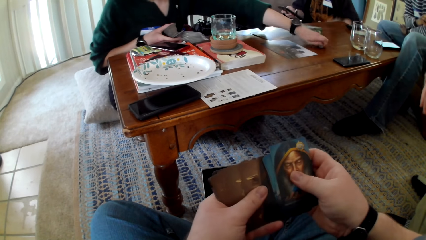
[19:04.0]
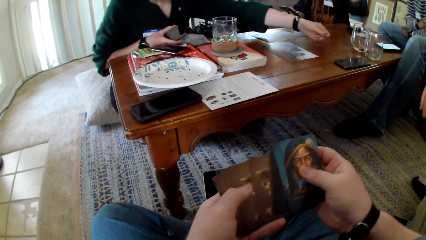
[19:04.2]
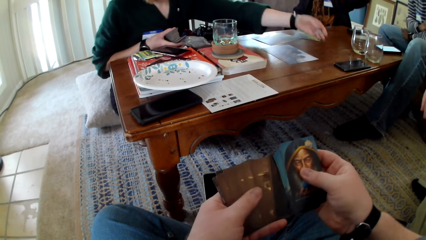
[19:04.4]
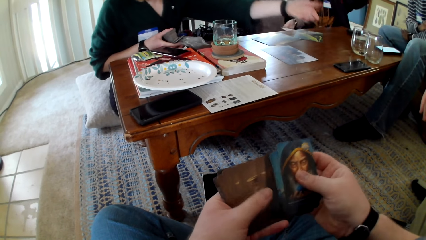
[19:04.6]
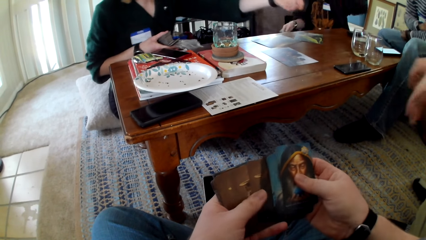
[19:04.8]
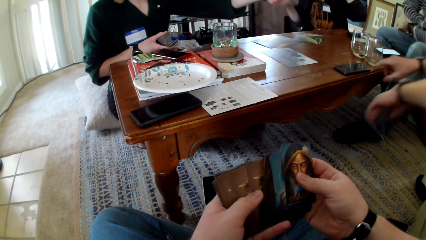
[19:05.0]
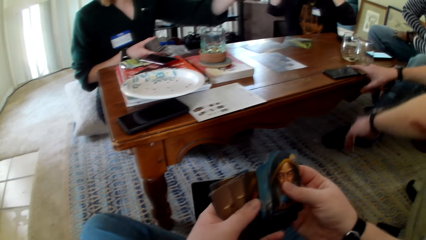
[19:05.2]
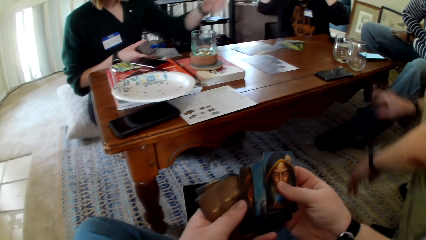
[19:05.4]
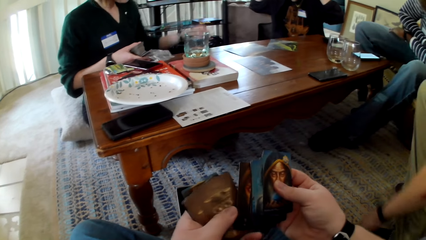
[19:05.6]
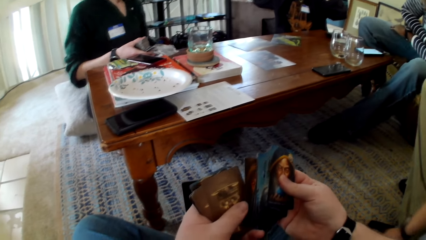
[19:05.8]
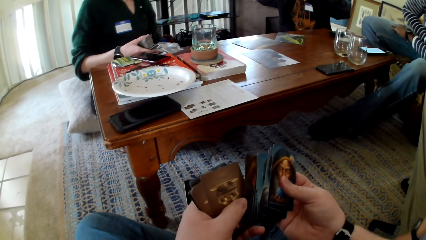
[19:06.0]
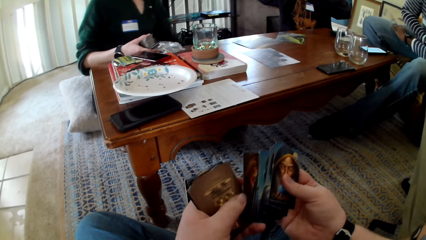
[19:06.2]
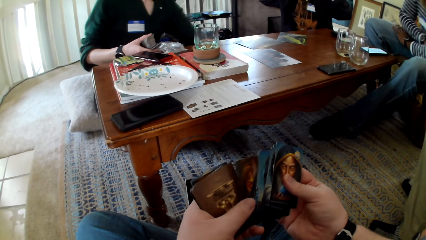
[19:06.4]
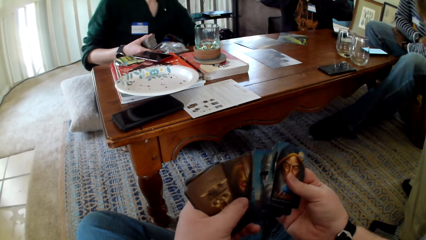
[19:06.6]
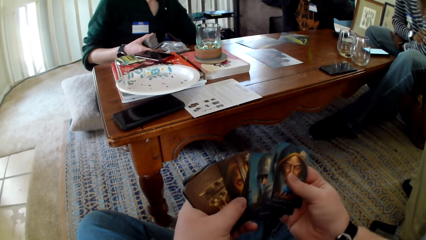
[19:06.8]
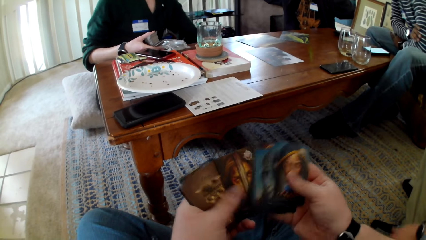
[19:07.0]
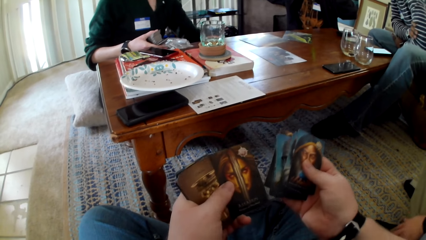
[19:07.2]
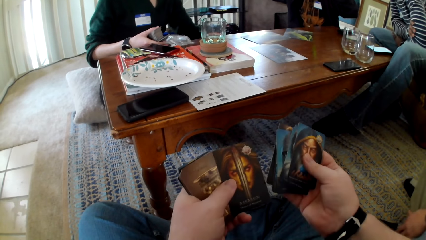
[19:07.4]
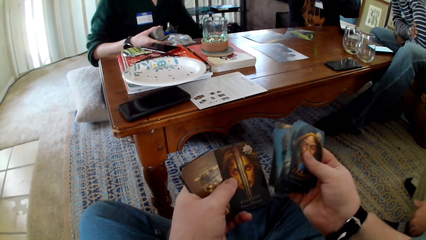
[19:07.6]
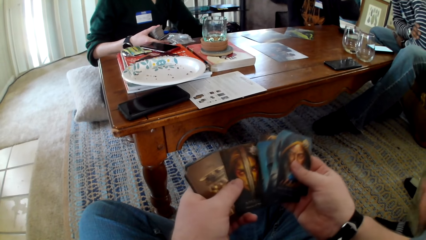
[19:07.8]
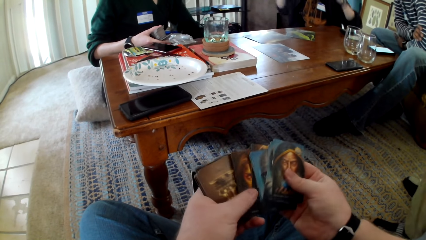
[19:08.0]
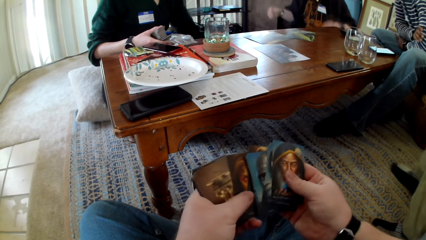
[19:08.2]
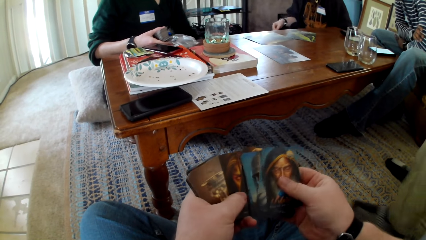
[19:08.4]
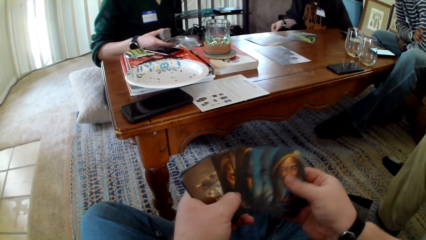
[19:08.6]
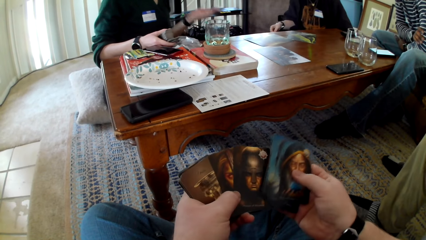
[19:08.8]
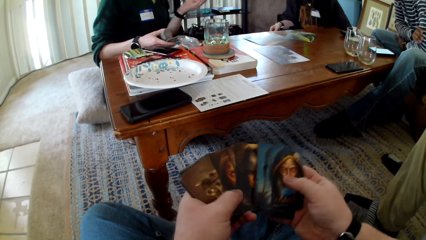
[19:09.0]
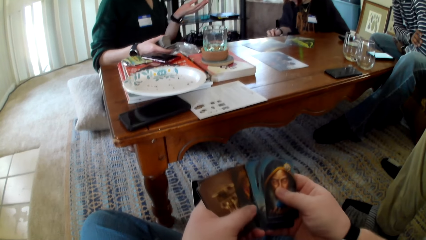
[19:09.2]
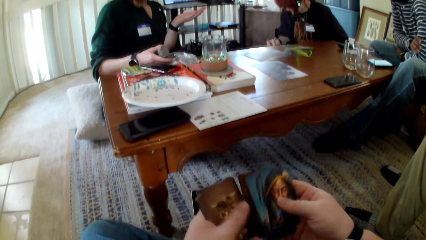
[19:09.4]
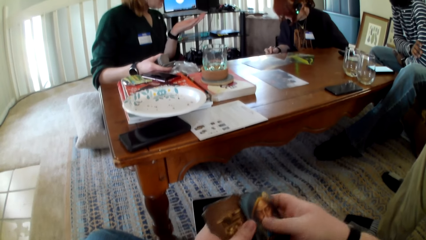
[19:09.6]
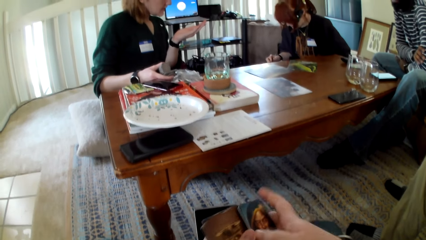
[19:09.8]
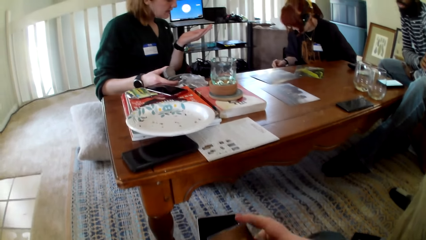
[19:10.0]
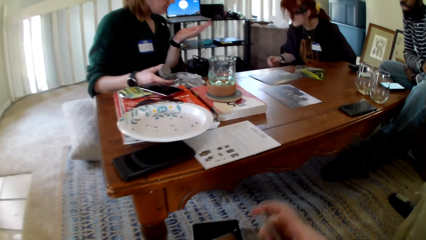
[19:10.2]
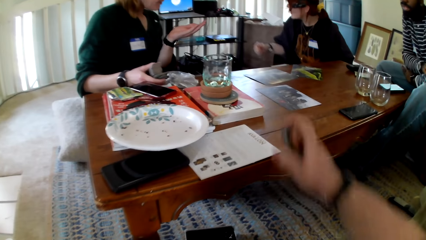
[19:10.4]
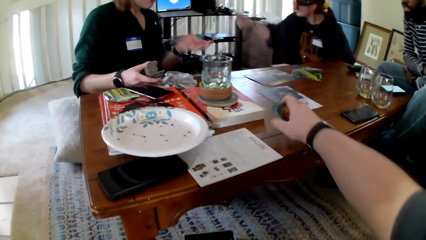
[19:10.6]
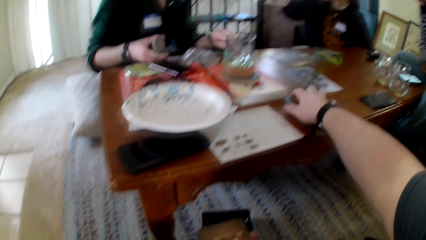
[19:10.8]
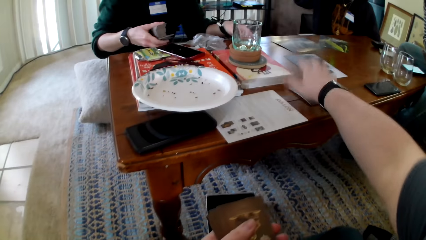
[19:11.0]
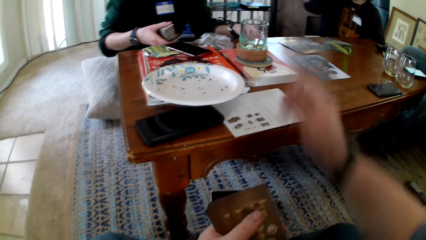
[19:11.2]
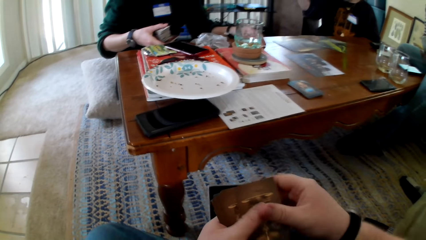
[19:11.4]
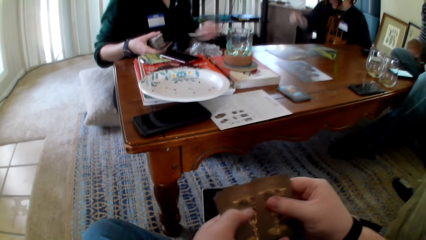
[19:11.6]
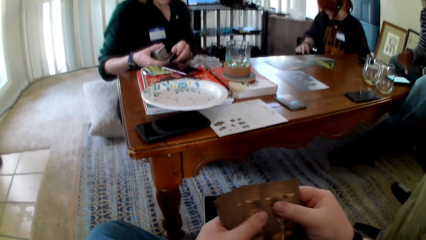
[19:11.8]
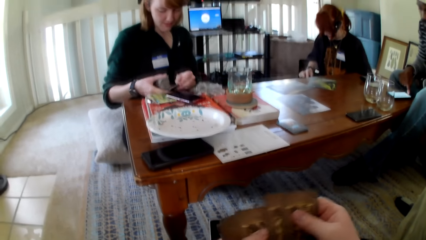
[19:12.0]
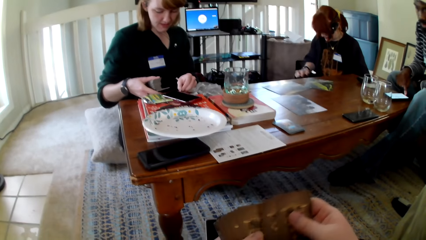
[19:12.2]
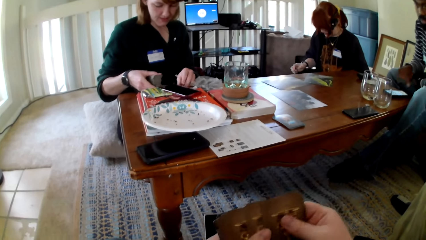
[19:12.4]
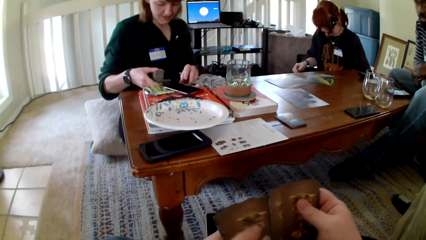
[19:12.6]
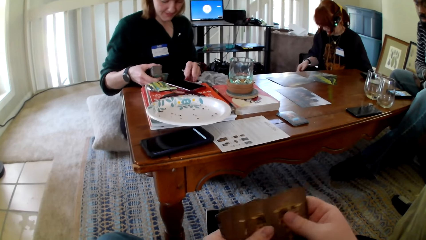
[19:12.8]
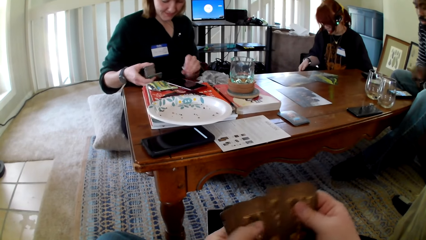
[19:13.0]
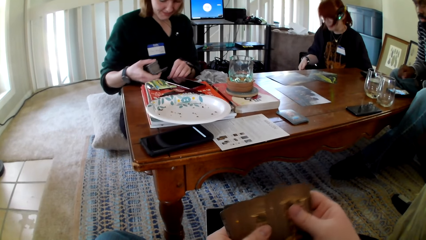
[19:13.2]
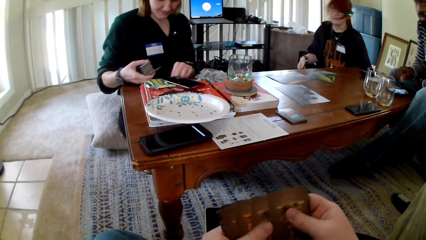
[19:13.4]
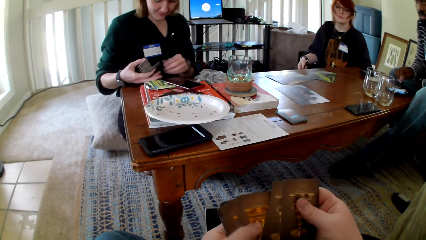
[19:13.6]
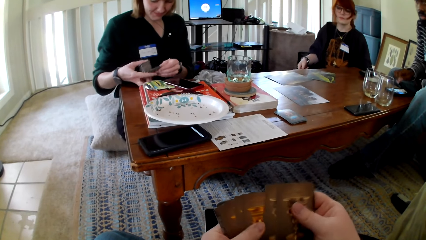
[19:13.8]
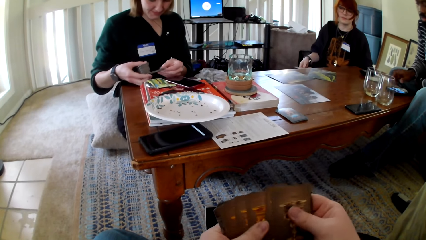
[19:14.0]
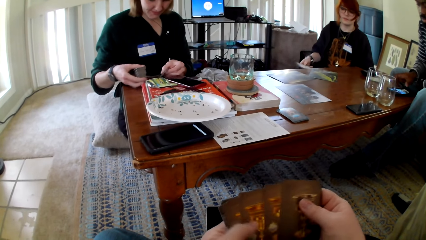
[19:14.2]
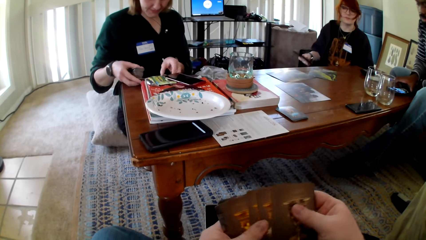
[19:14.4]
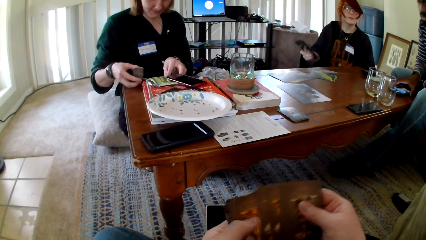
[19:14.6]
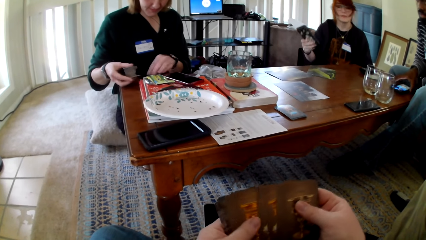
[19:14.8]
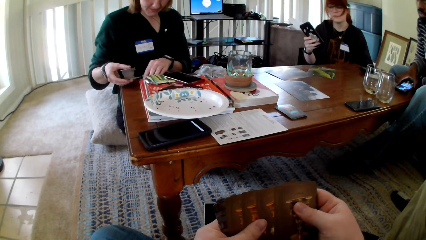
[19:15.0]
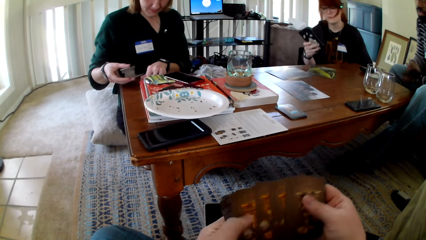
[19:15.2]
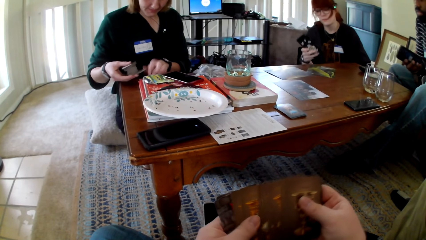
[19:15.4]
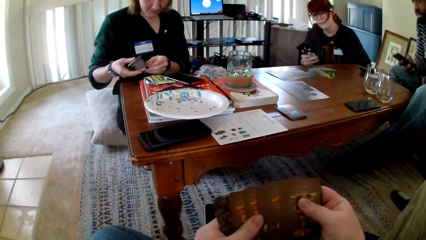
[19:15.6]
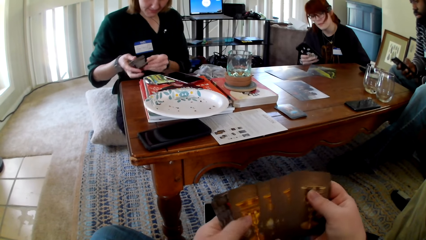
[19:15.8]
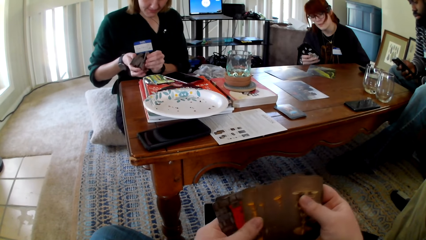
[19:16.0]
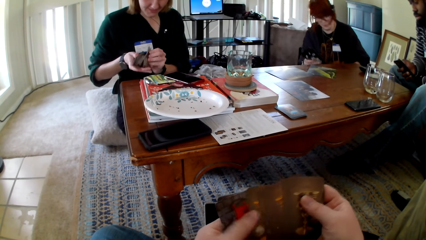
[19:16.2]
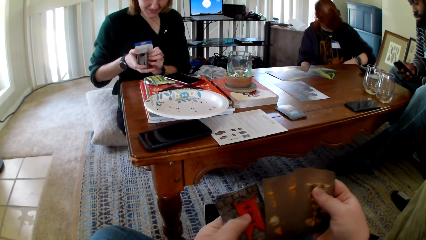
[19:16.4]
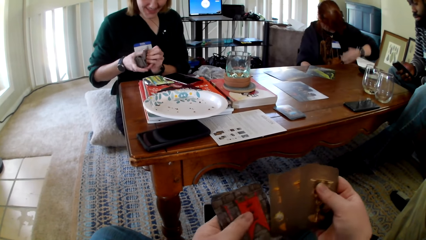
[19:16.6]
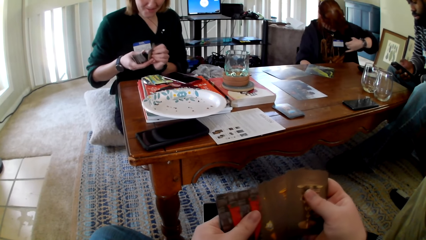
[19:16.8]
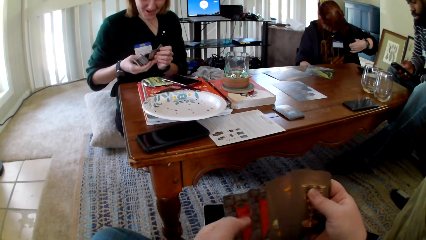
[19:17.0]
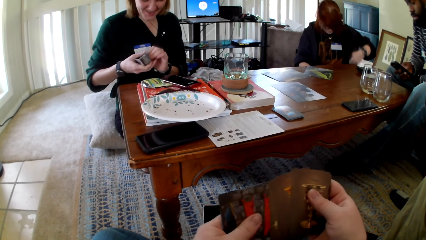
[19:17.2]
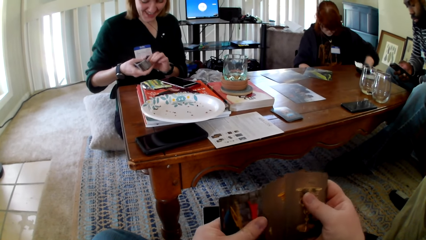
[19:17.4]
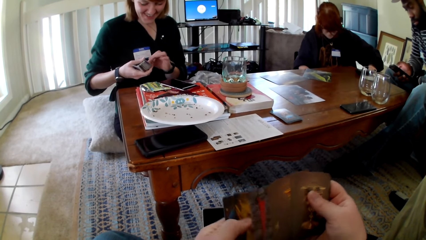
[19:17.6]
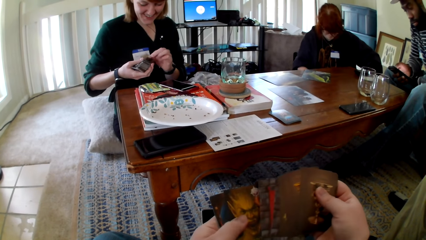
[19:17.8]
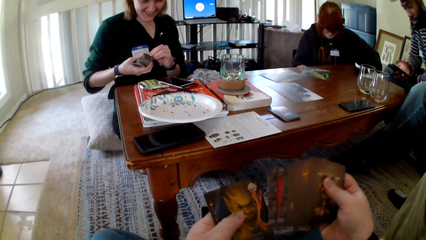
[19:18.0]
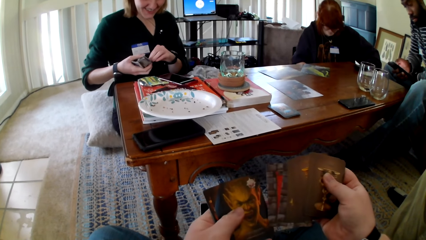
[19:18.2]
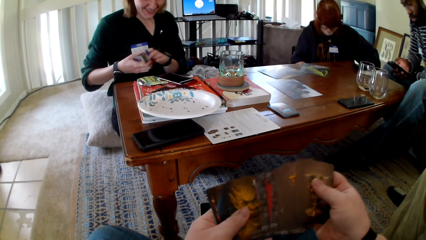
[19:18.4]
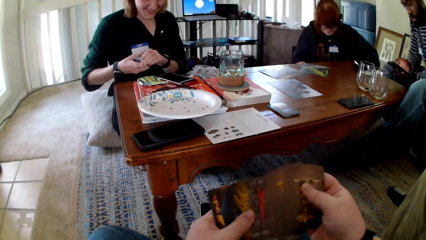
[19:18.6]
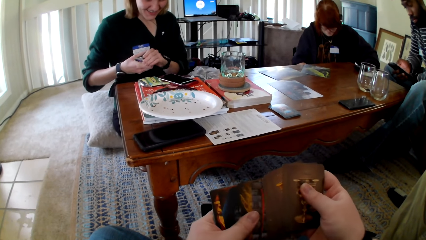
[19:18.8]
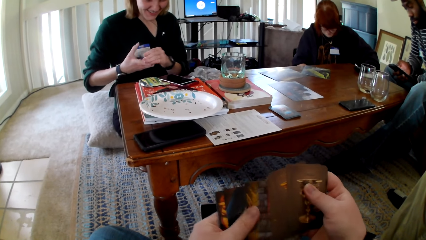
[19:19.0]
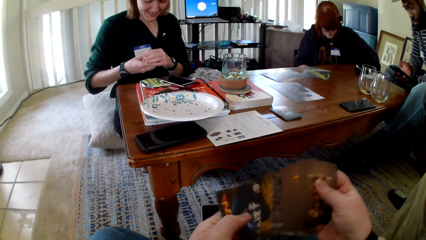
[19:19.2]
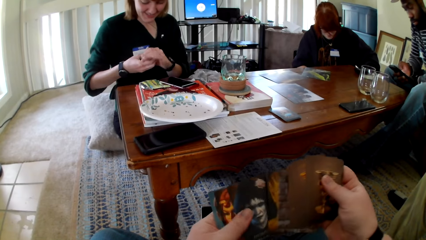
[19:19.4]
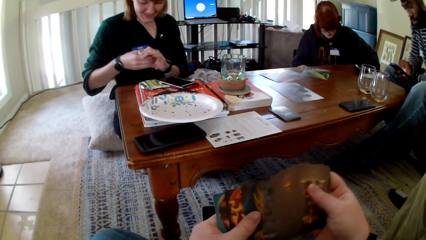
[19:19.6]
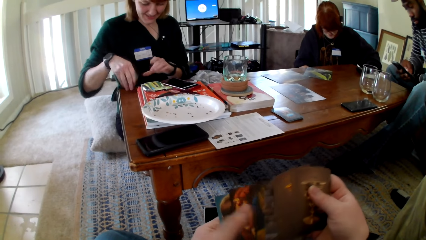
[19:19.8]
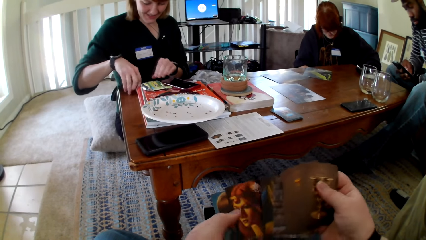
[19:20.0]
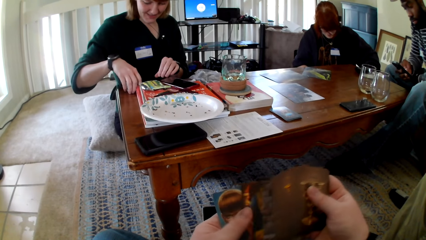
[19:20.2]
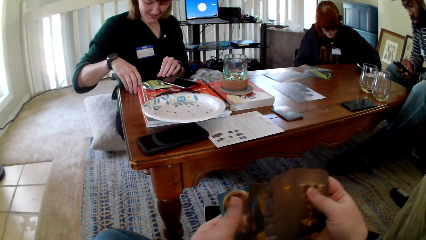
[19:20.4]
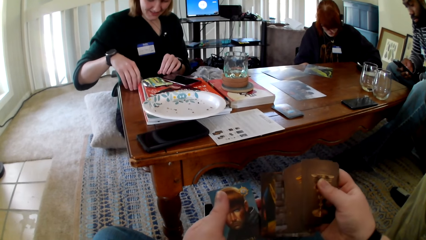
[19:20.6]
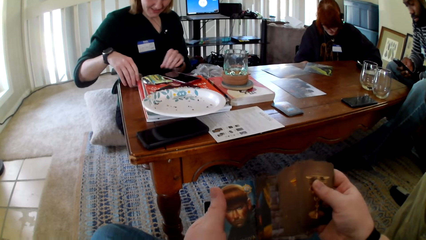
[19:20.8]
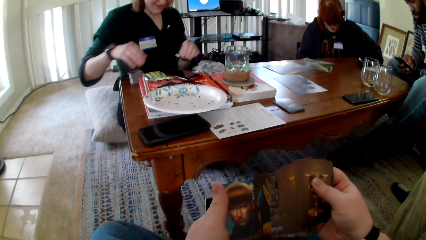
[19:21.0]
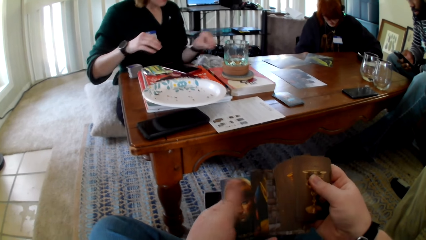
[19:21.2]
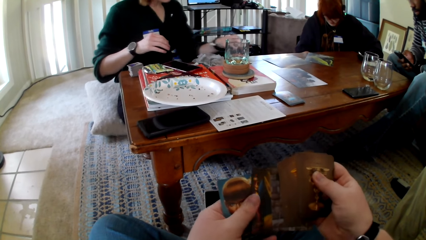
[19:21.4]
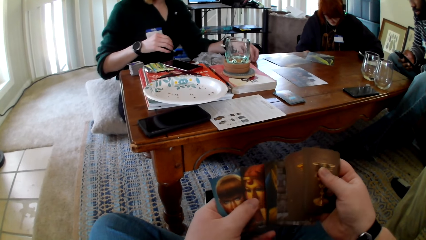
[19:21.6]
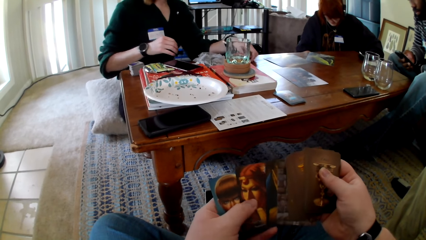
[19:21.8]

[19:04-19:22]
A woman picks up a token. The camera wearer touches the cards. They check the cards. They put the cards on the table. They check the cards. A person touches the cards. A man picks up a phone and operates the phone. Another woman operates a phone. The first woman aligns the cards. Another person touches the phone. The camera wearer touches the cards. They check the cards. The first woman puts the cards on the table.
